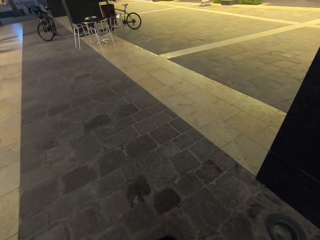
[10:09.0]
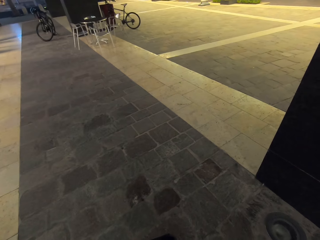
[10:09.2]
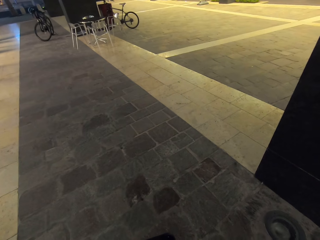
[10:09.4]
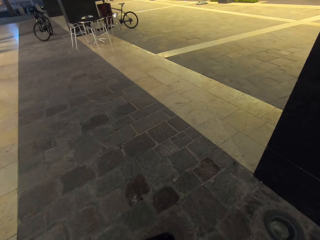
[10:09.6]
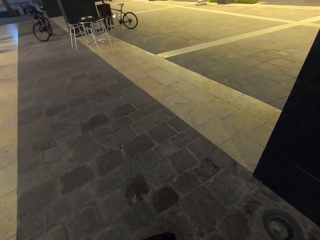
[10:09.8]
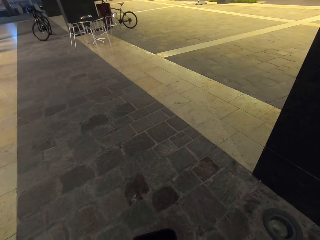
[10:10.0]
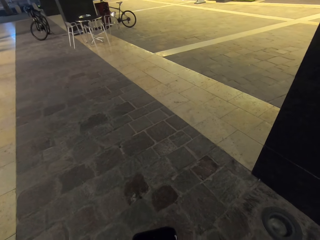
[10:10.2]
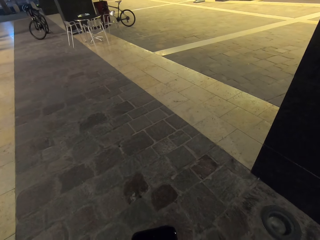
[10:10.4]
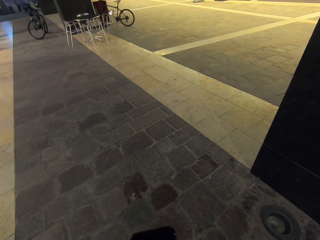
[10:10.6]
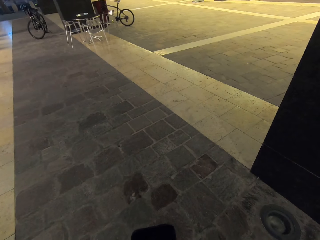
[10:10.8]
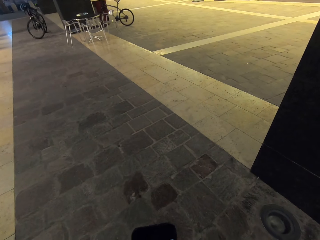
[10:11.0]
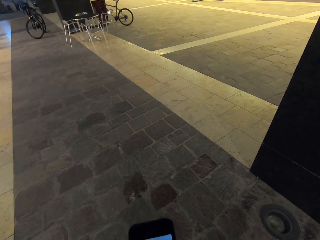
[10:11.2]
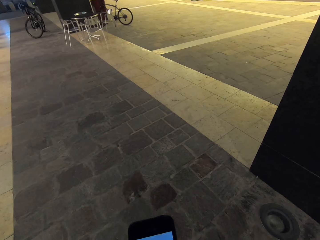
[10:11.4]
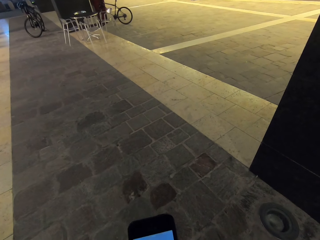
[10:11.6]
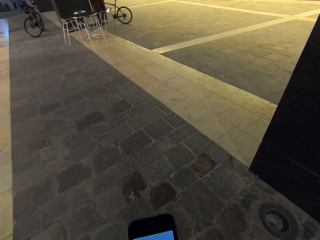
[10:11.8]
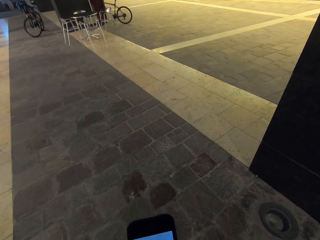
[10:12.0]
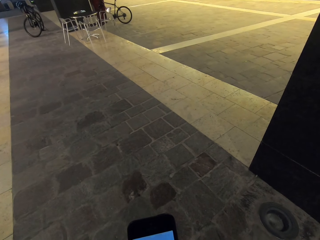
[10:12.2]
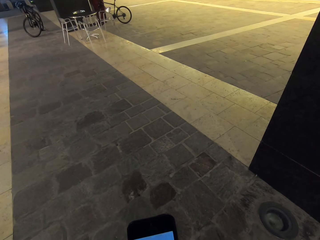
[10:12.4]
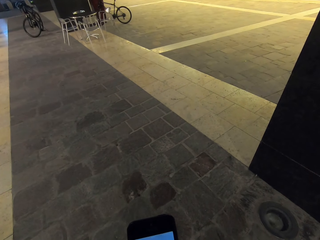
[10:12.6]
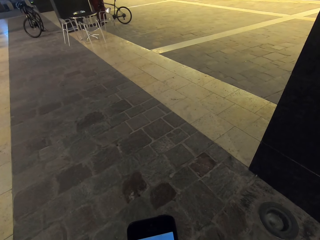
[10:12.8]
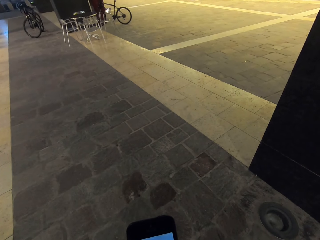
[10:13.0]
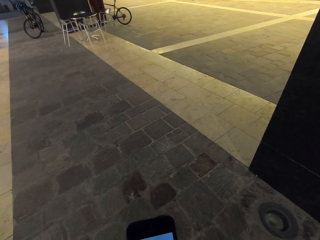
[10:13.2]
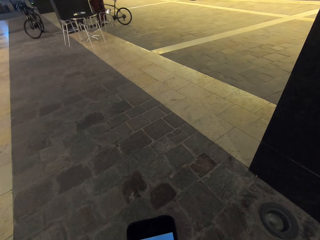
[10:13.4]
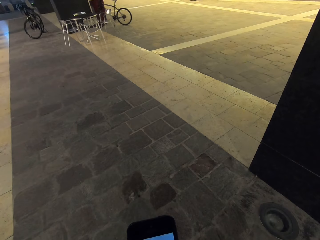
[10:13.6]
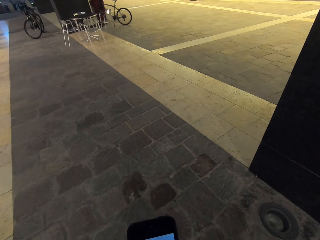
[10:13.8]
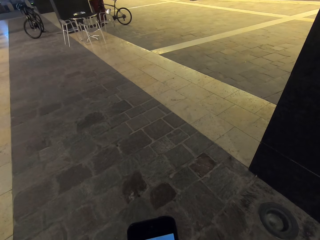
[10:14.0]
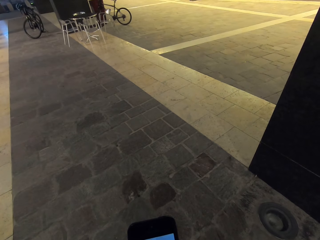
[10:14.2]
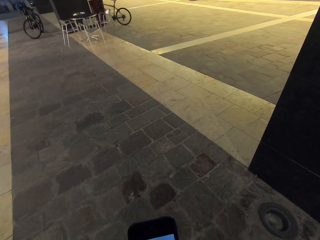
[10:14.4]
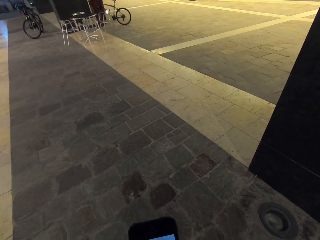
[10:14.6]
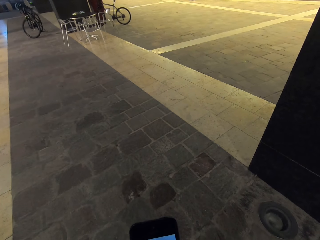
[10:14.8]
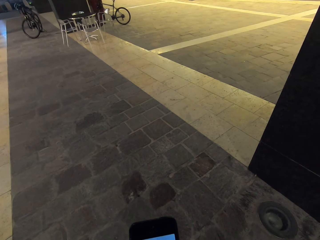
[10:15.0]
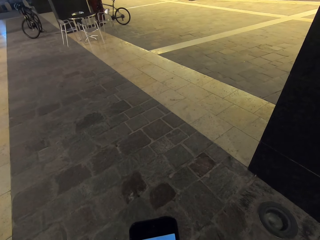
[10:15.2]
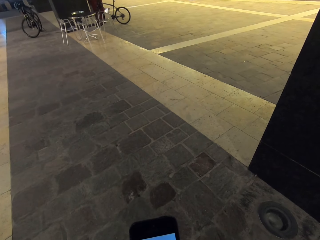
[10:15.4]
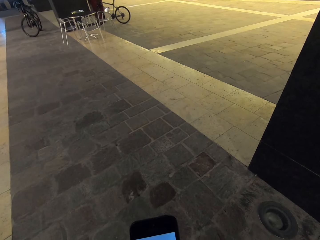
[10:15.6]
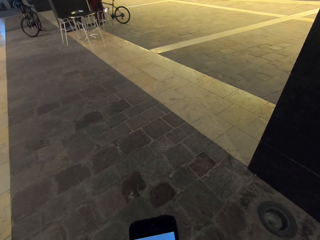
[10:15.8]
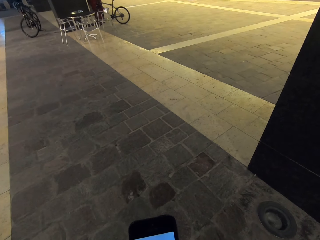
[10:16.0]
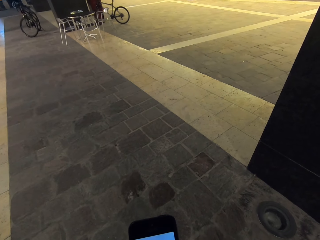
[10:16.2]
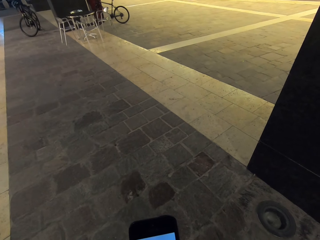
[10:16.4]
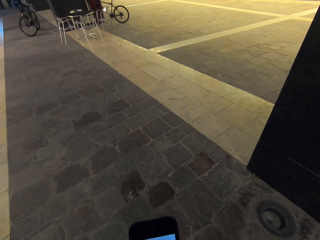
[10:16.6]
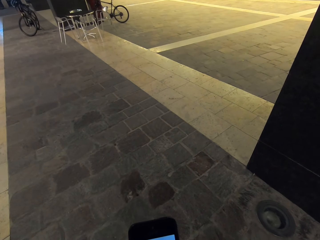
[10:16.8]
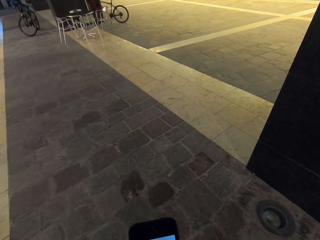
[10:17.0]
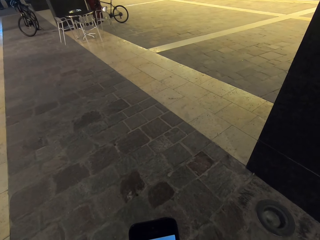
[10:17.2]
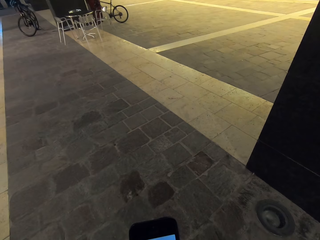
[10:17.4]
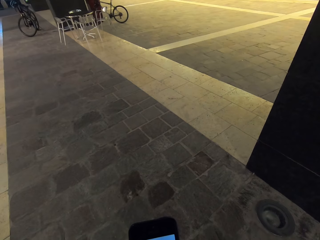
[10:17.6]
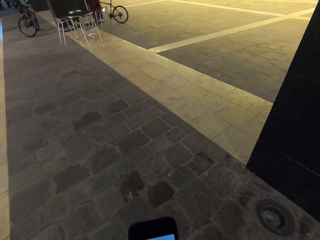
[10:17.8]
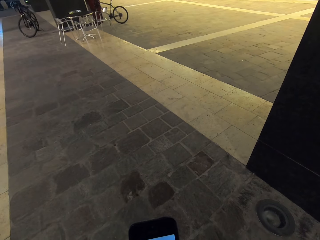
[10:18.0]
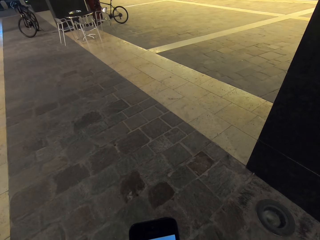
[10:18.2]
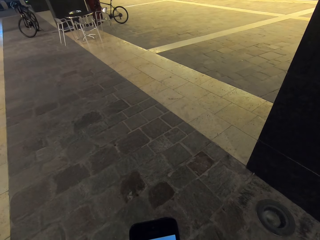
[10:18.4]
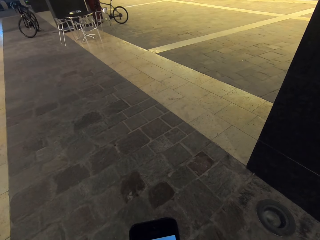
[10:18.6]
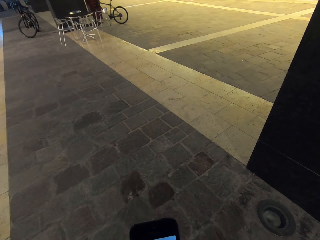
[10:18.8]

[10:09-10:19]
The camera wearer dials the phone.

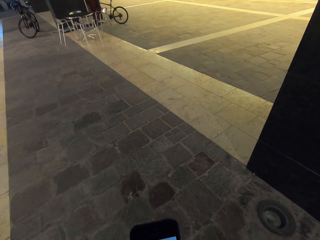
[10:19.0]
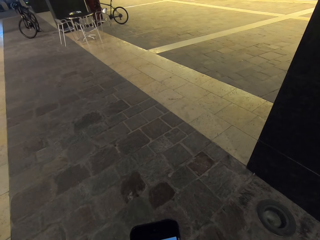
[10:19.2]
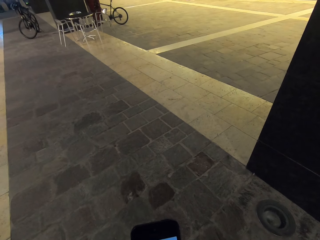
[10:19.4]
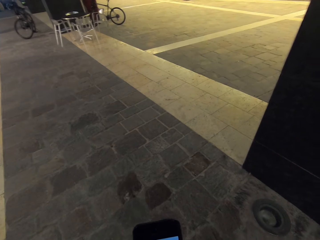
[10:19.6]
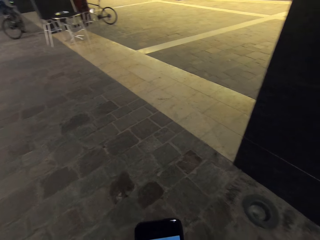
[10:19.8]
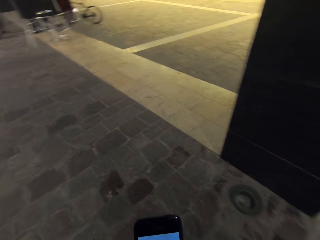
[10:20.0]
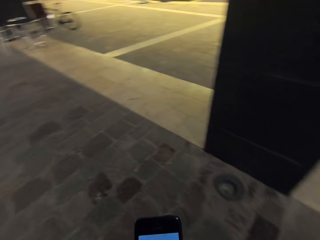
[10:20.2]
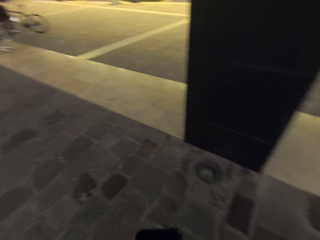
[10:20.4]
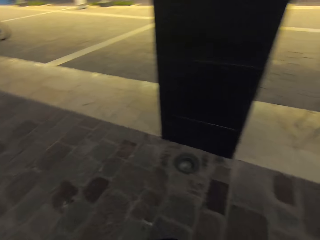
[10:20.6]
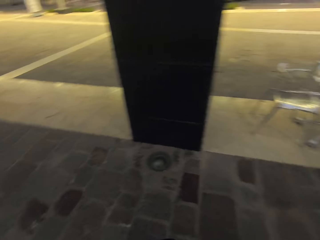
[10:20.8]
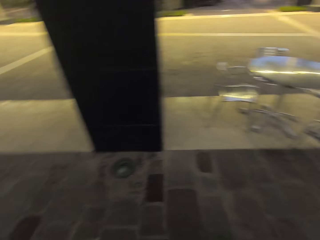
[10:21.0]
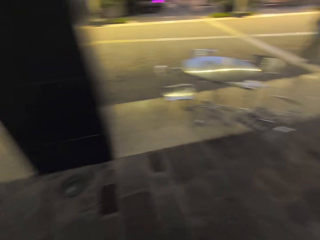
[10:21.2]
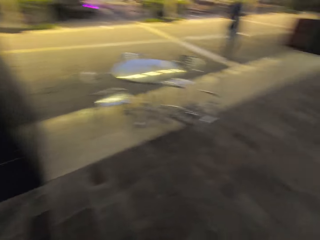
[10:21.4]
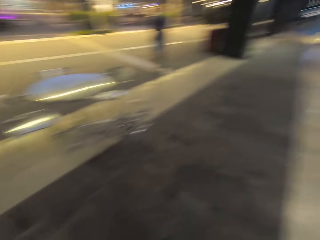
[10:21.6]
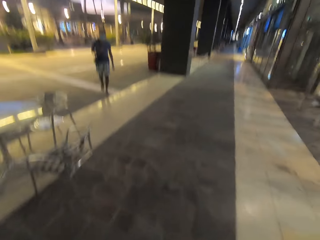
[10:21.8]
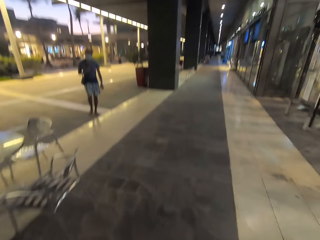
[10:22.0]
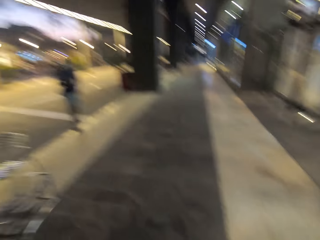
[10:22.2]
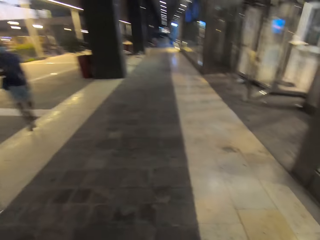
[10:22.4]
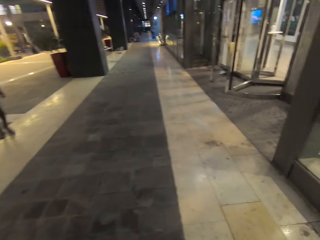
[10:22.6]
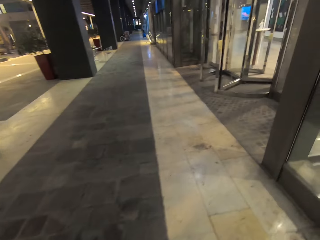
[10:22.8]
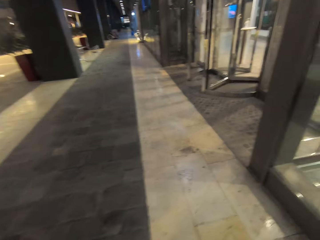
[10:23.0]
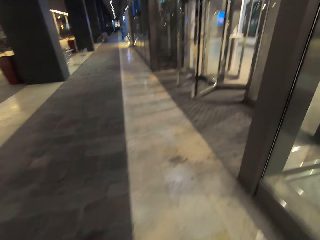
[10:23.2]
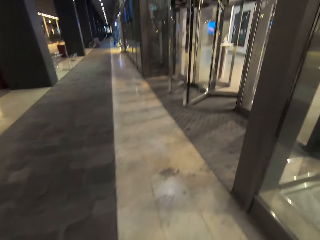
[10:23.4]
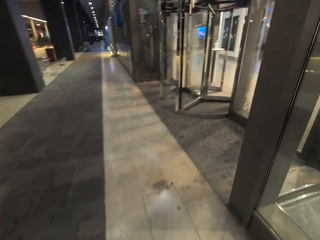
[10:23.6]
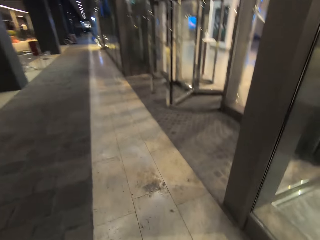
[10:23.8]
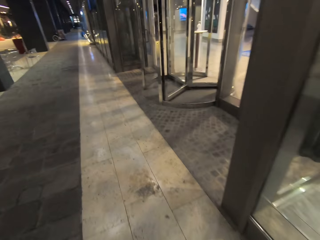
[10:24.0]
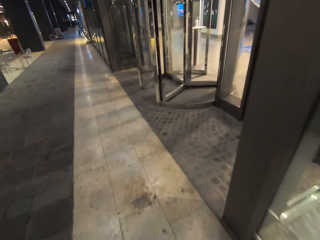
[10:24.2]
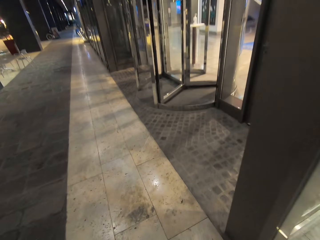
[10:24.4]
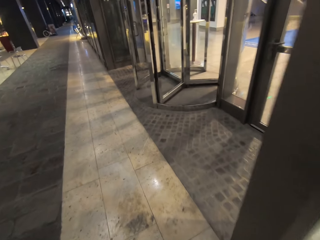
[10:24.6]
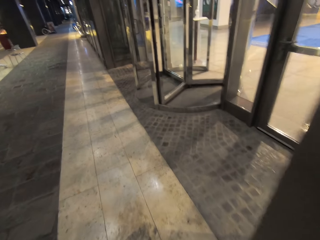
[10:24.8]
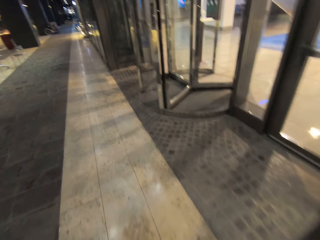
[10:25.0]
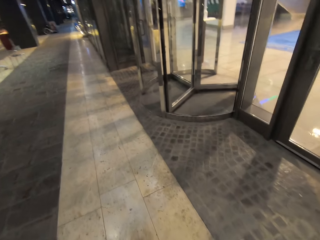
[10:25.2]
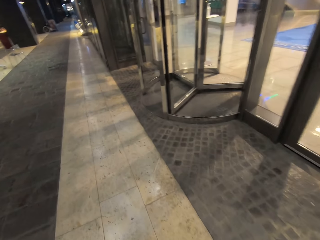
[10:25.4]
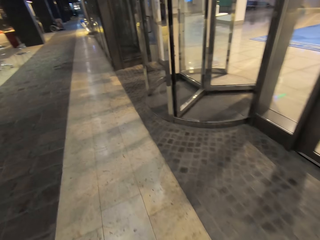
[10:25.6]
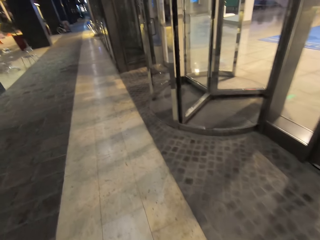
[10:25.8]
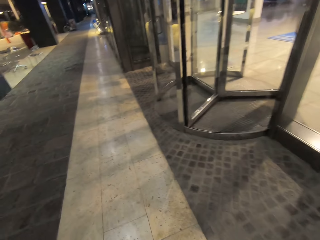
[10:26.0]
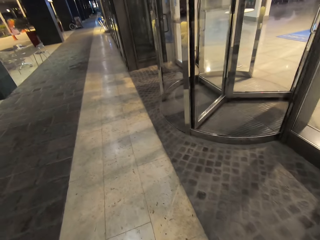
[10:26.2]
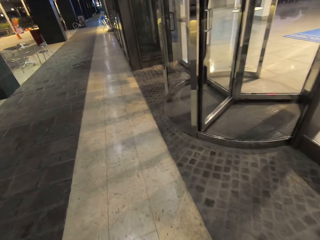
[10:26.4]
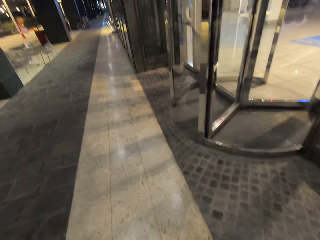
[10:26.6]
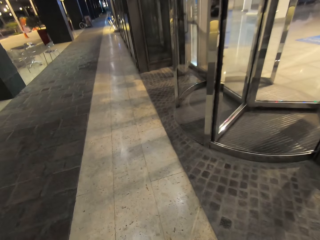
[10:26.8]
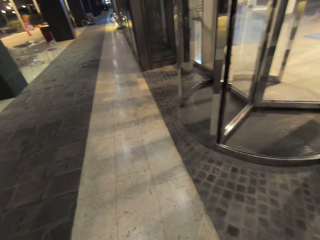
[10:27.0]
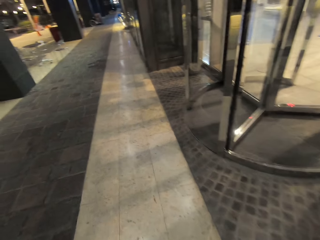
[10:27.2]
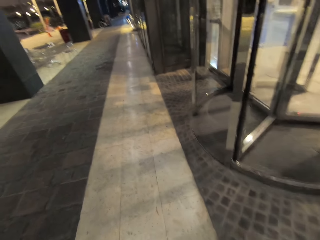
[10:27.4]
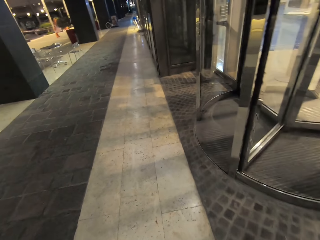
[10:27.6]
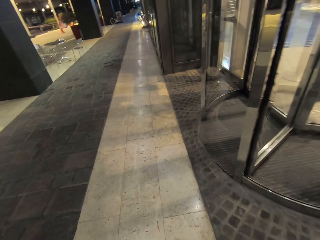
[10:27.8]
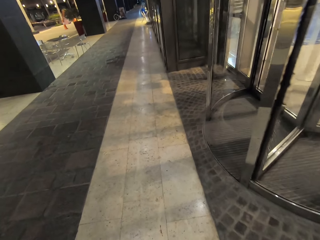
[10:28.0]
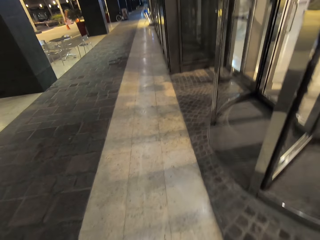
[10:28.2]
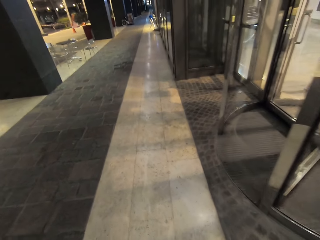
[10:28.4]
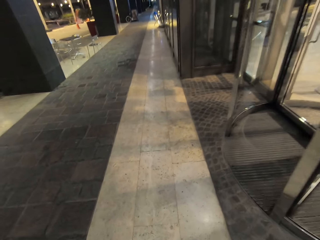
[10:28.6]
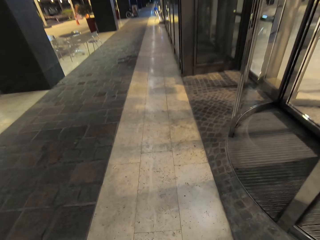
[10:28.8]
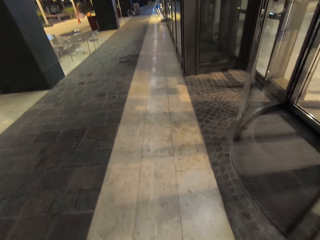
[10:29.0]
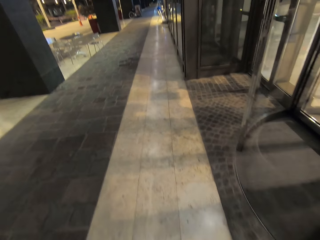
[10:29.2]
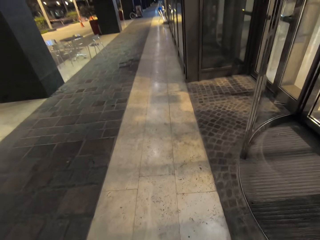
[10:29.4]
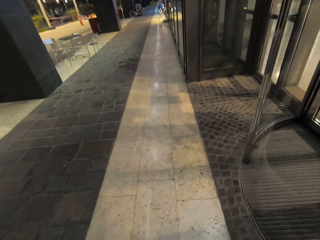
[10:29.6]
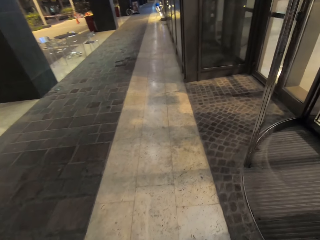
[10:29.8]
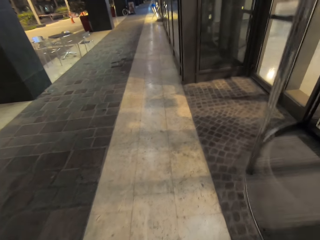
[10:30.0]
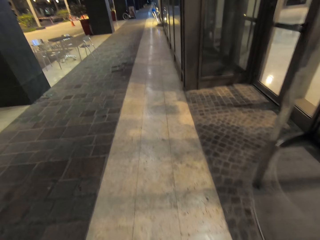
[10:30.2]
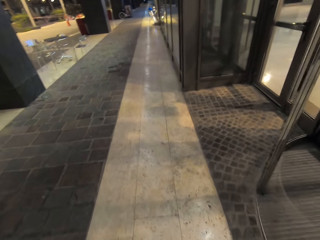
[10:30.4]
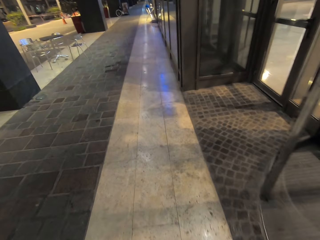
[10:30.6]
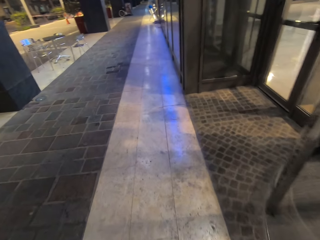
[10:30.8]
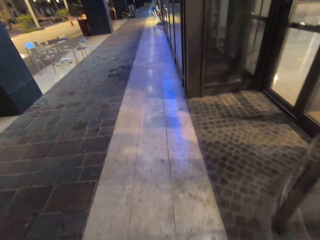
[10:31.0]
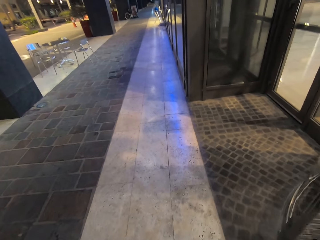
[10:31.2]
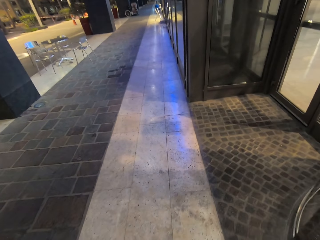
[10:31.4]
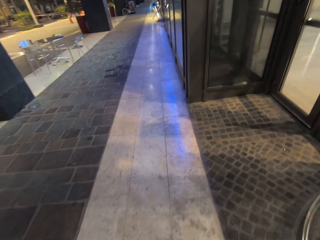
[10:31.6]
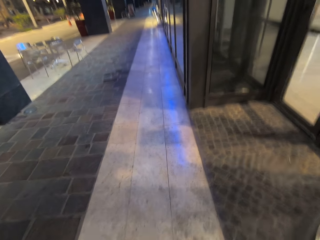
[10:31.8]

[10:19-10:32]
The camera wearer turns around. They walk on the pavement around the buildings.
